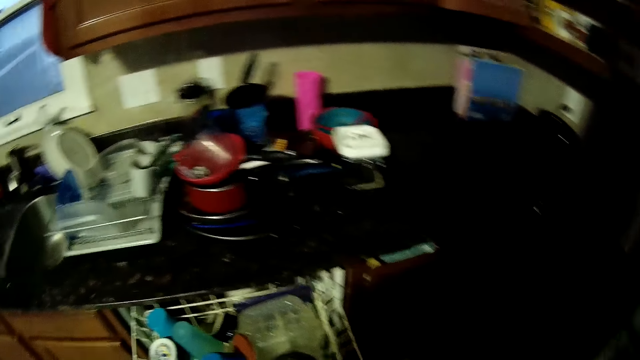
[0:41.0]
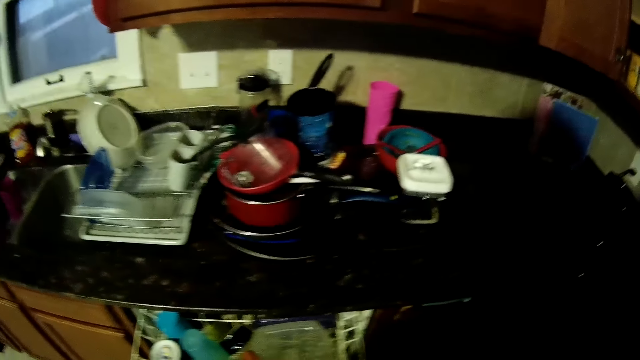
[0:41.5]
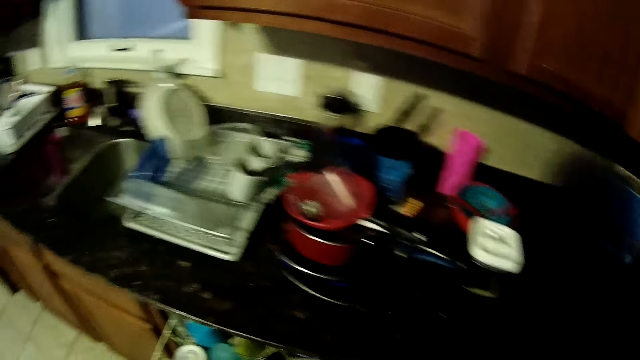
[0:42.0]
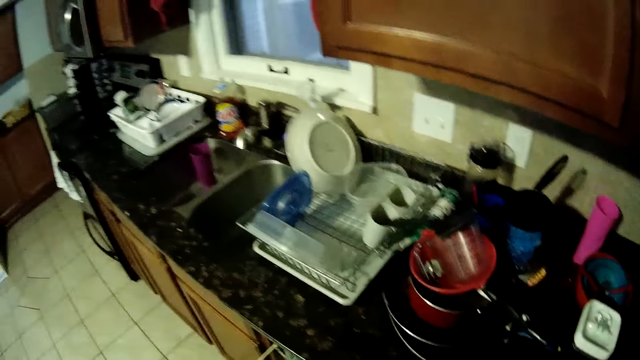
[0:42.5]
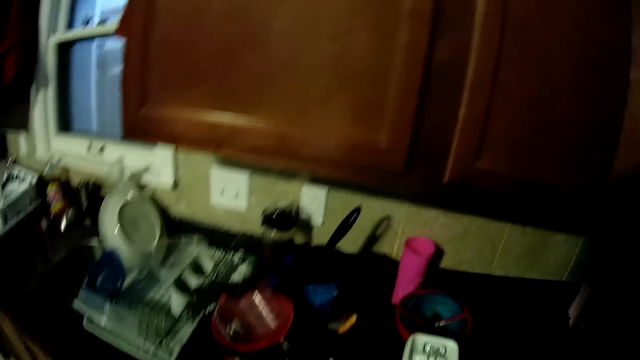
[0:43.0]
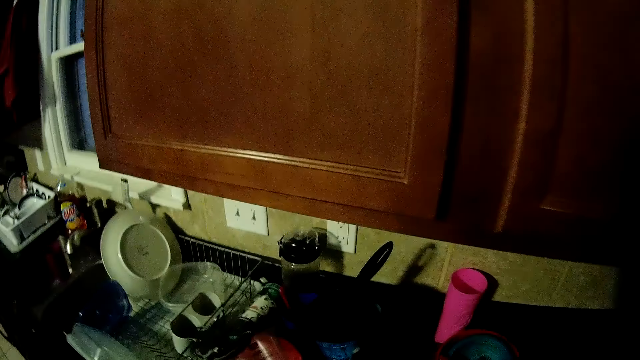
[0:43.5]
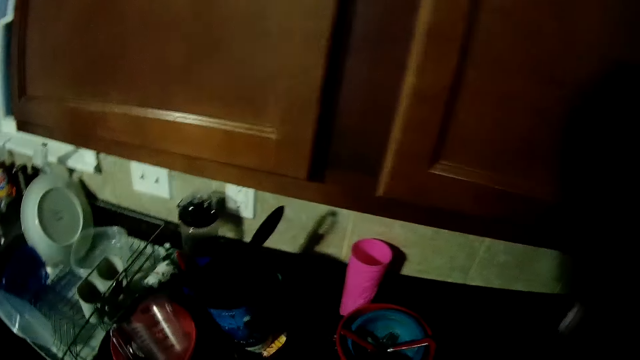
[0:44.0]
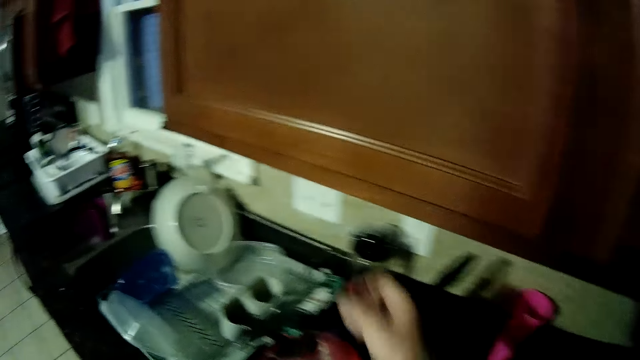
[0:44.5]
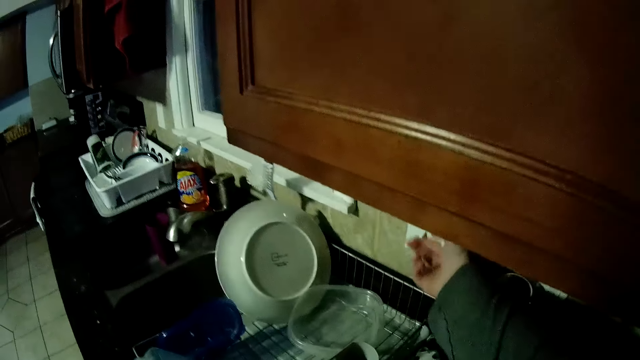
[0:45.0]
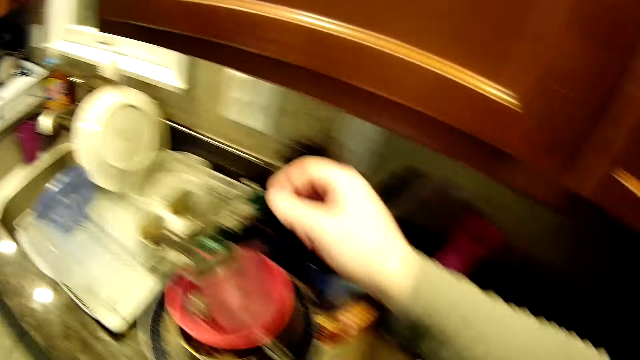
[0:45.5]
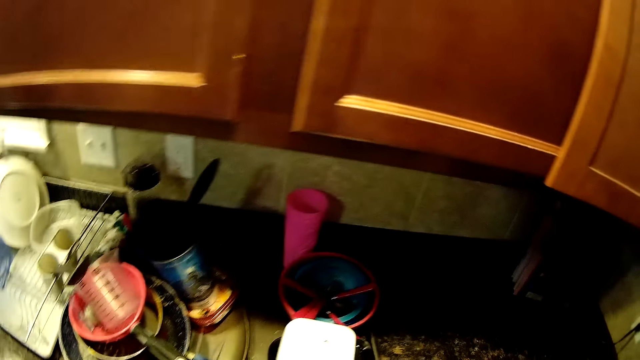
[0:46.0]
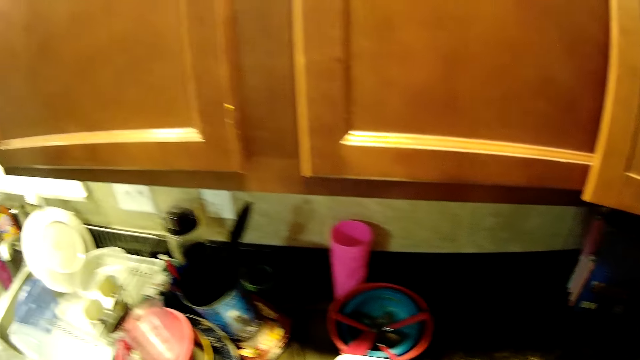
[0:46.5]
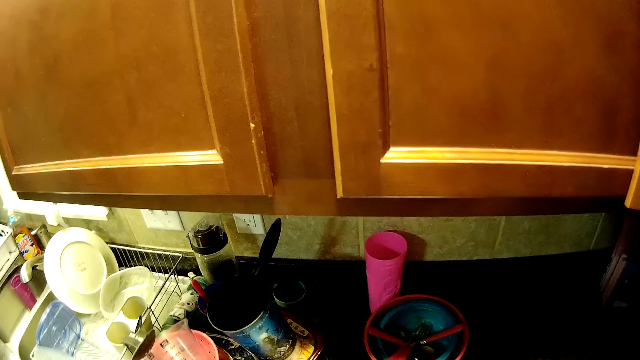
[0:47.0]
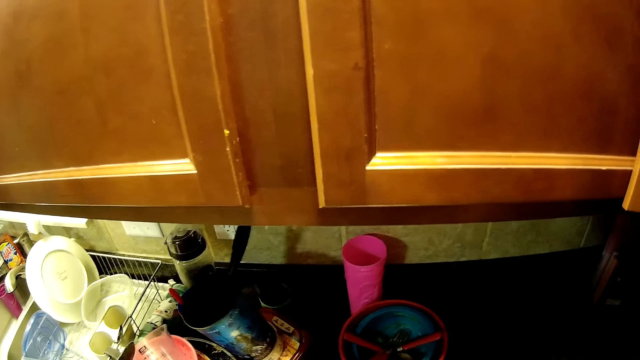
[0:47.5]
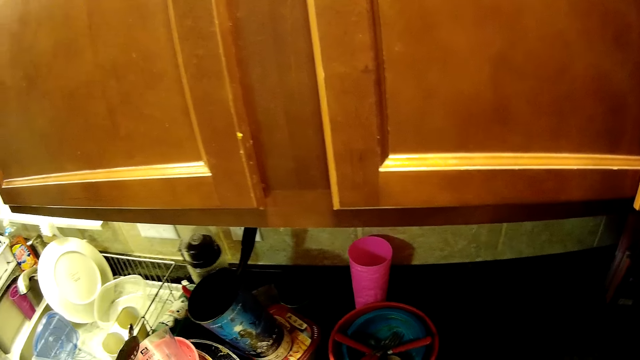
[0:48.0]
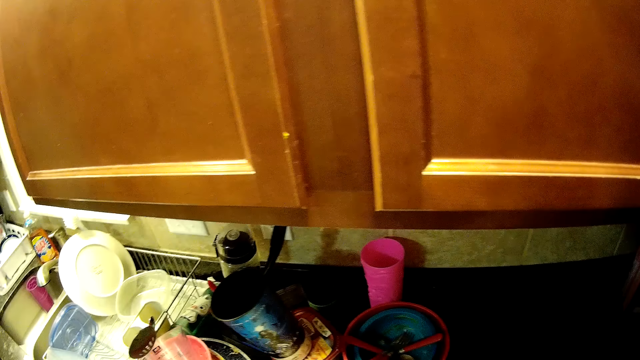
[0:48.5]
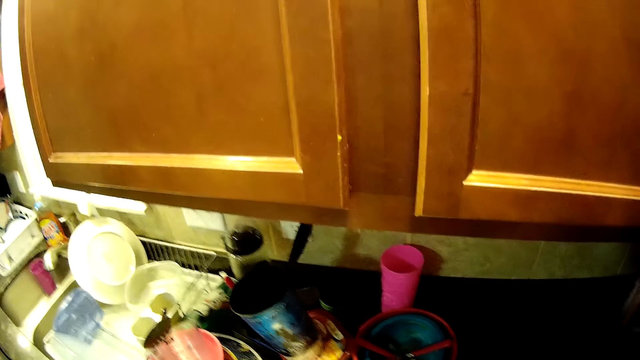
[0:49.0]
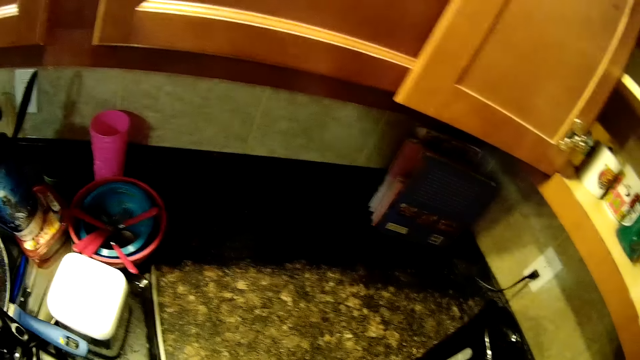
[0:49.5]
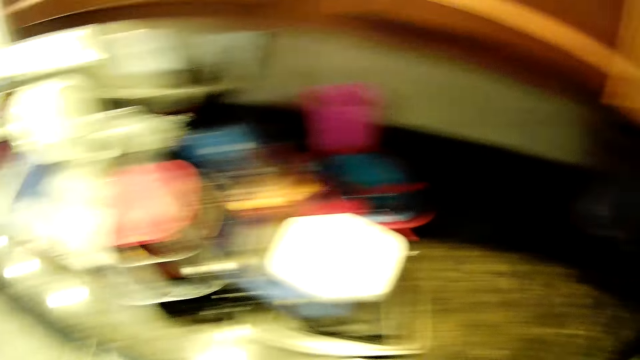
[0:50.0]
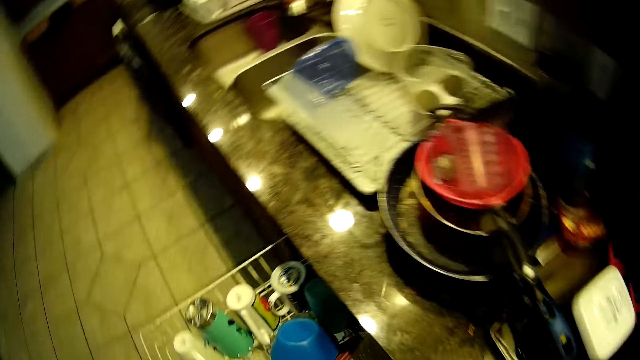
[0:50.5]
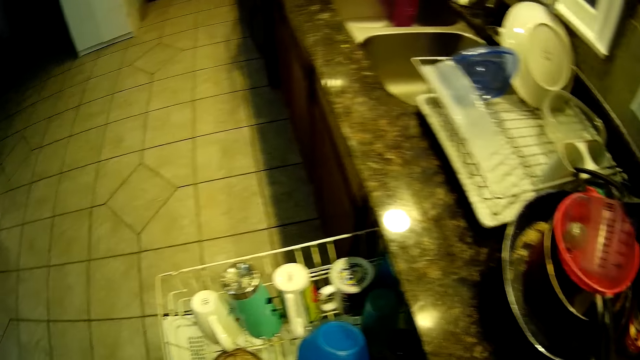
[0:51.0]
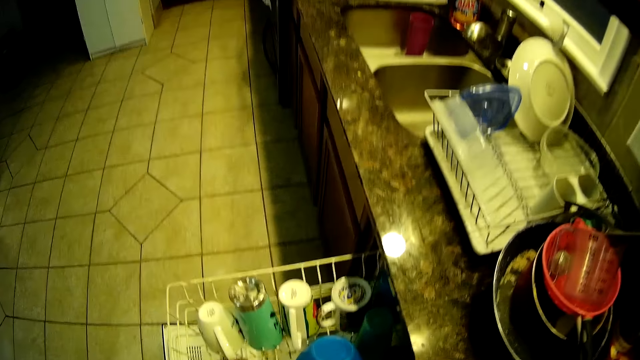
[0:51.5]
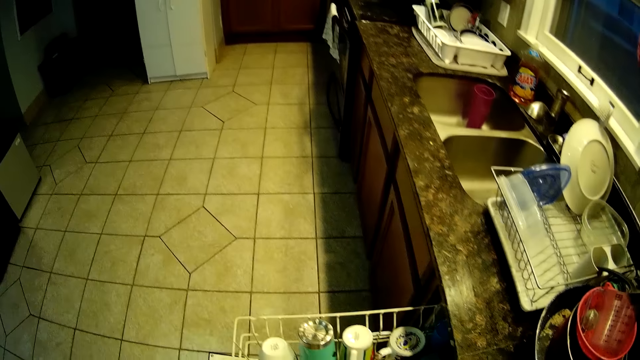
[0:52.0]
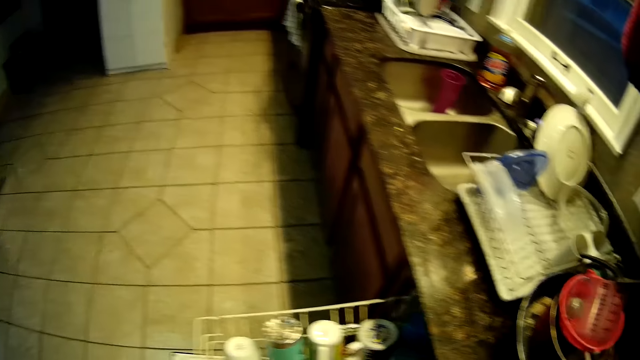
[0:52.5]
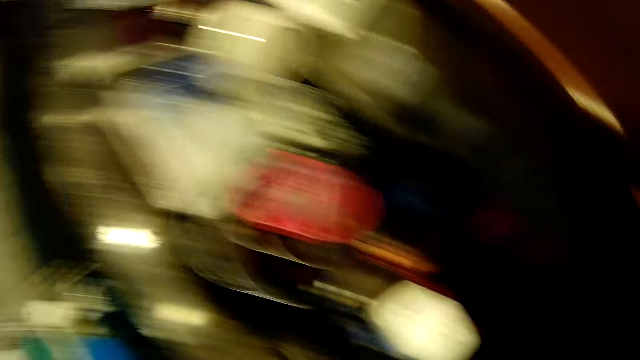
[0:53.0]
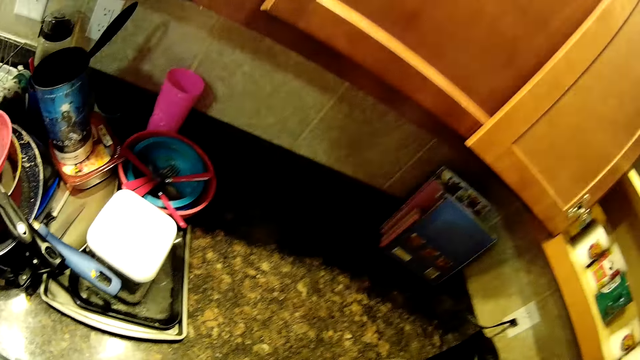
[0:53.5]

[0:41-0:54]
The camera wearer switches on lights. They move utensils and look around.

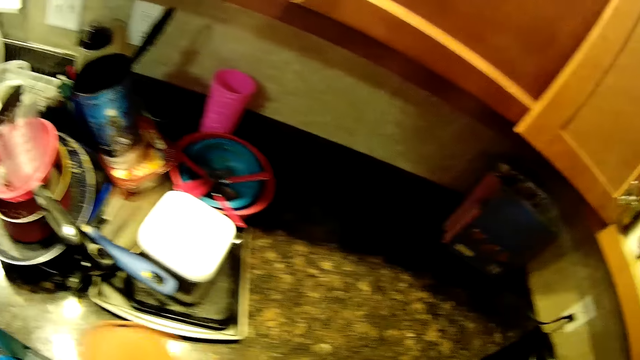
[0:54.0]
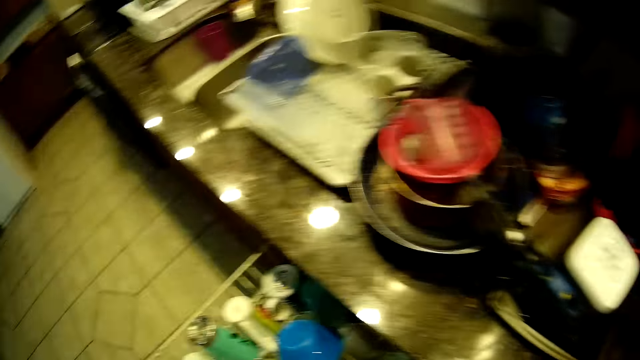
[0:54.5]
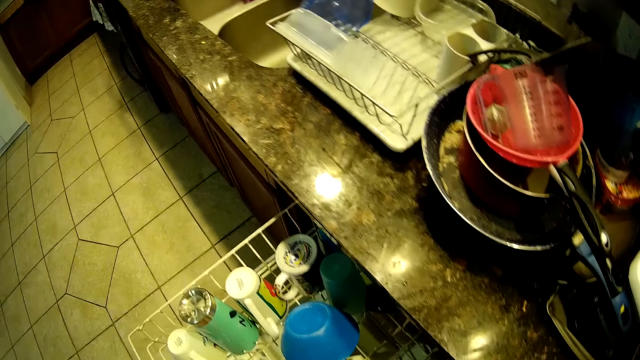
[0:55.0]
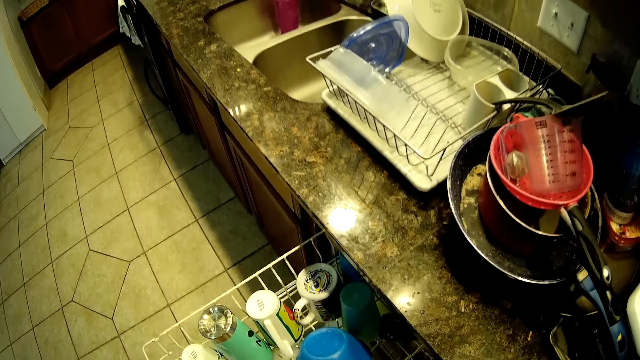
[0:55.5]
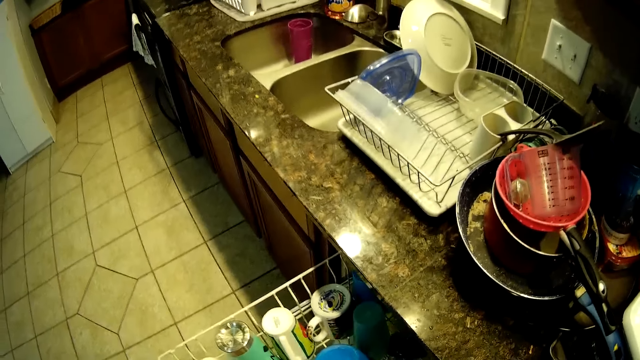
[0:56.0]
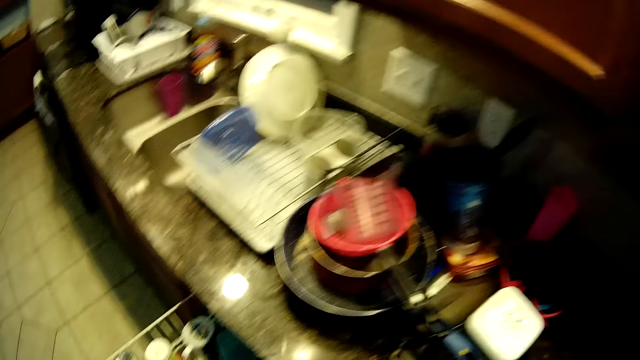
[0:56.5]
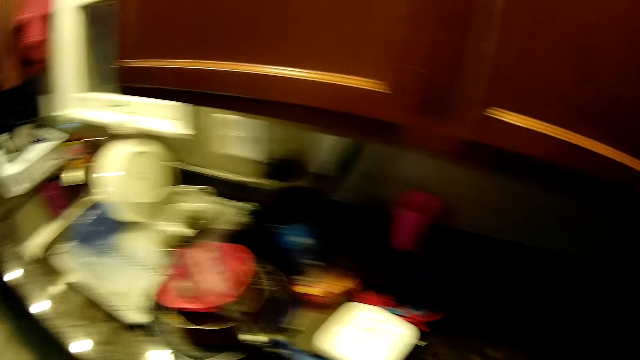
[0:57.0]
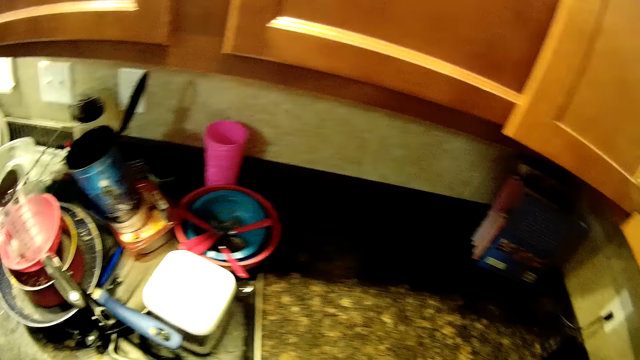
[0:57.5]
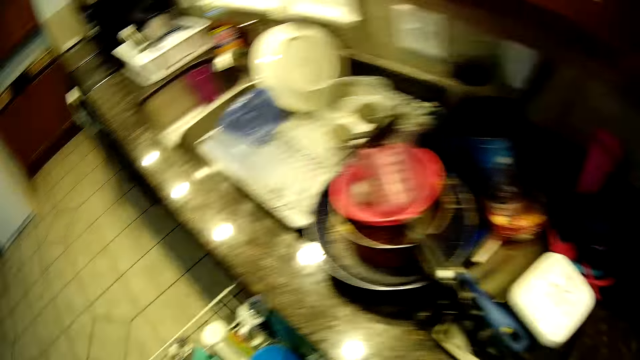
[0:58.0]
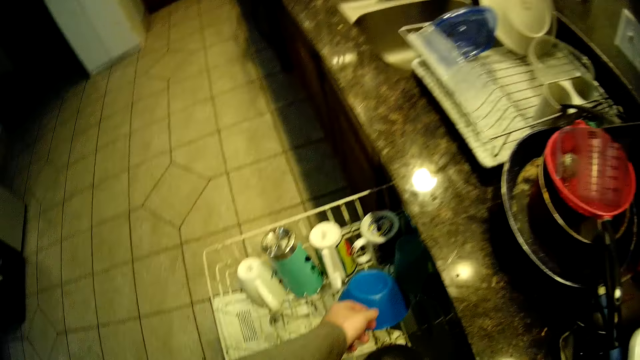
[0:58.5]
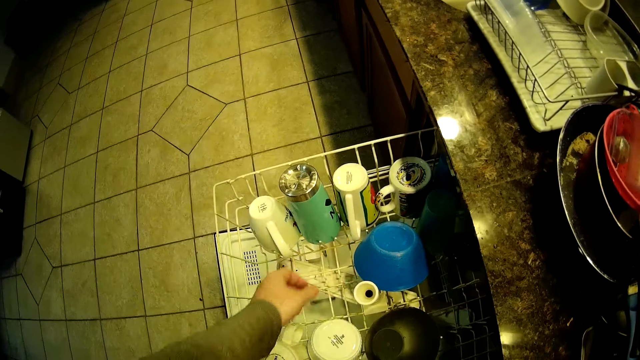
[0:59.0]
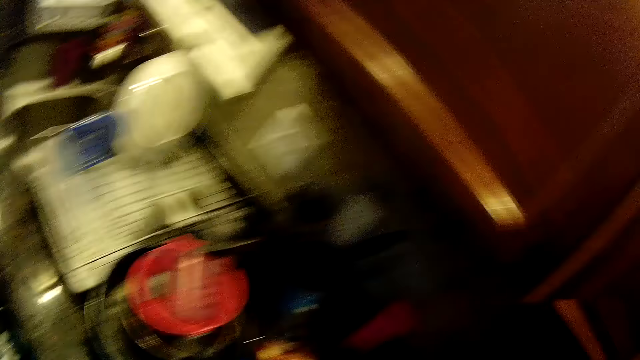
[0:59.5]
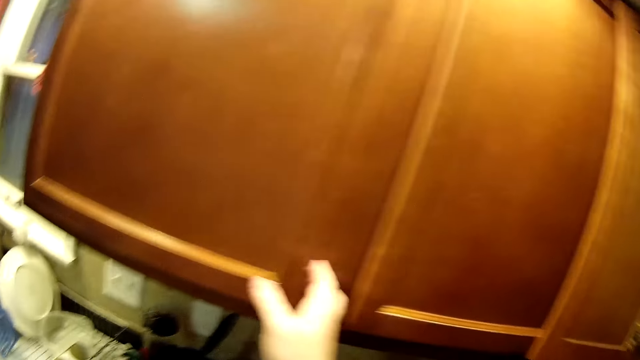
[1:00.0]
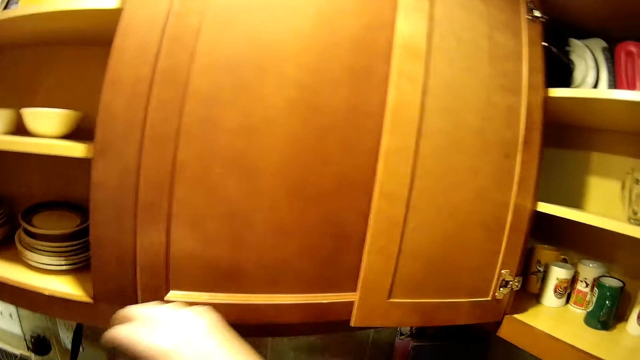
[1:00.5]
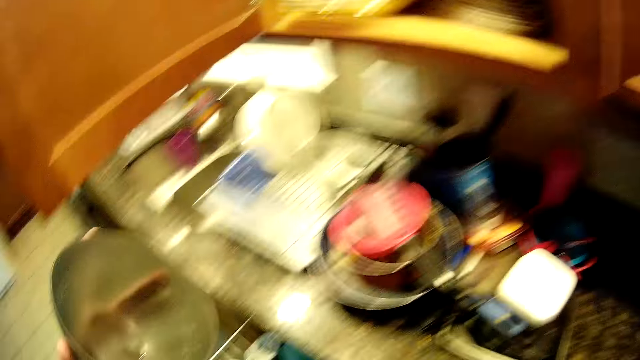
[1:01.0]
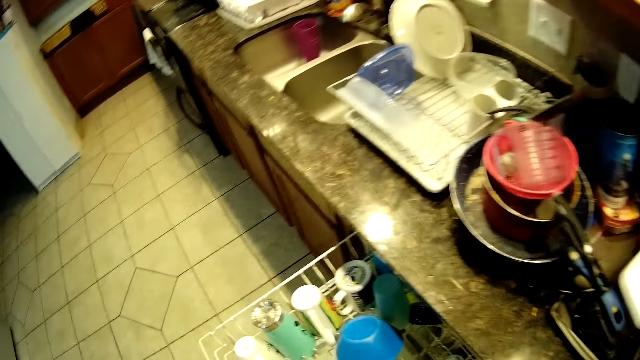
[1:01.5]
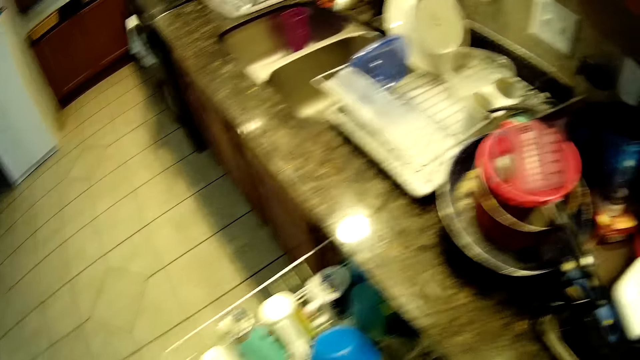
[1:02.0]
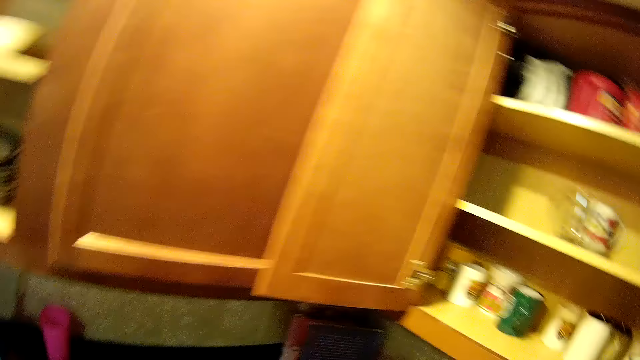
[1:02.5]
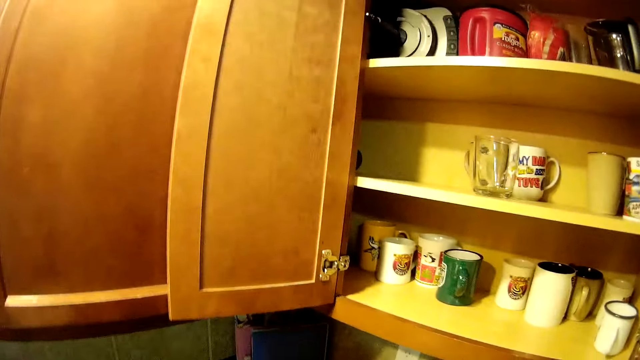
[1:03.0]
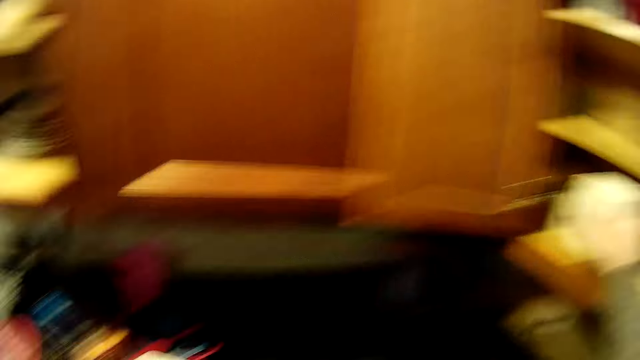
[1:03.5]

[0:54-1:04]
The camera wearer opens the cabinet.
